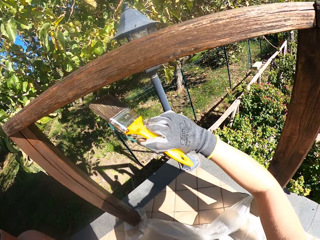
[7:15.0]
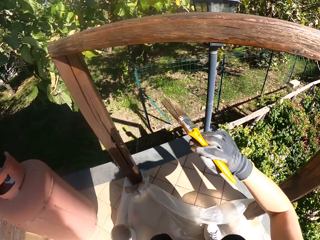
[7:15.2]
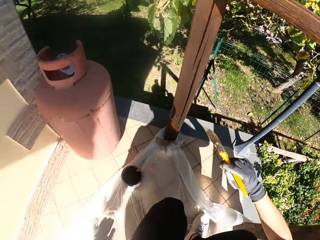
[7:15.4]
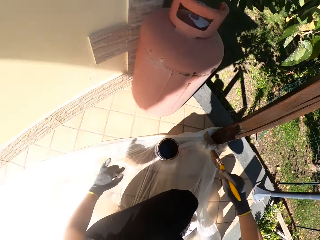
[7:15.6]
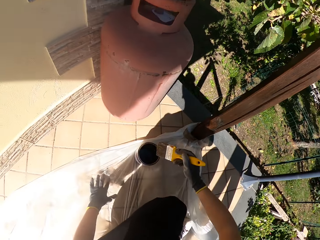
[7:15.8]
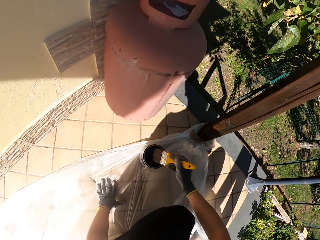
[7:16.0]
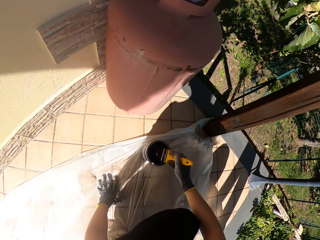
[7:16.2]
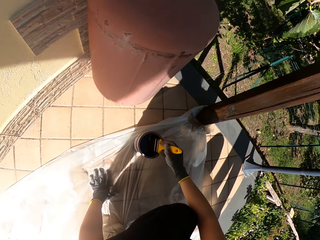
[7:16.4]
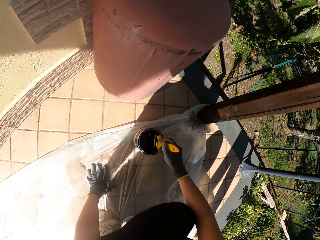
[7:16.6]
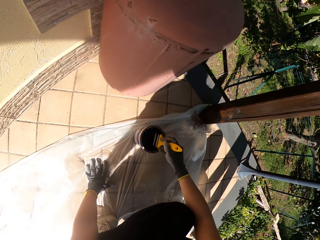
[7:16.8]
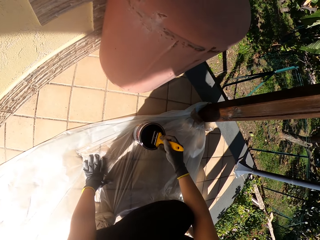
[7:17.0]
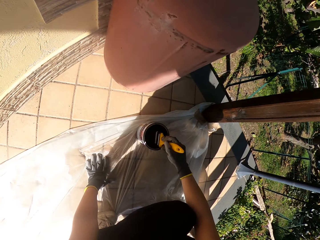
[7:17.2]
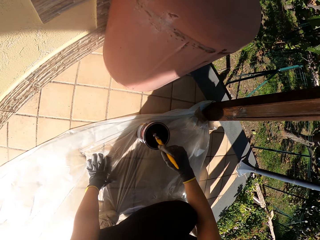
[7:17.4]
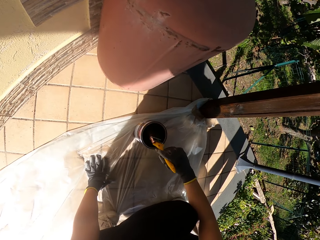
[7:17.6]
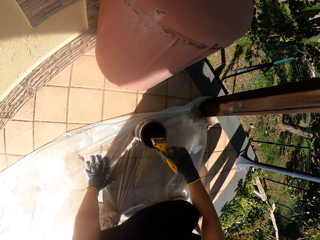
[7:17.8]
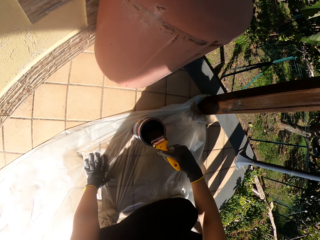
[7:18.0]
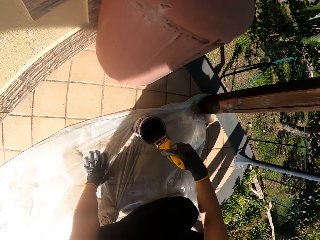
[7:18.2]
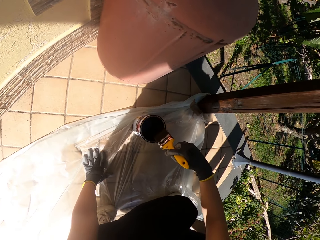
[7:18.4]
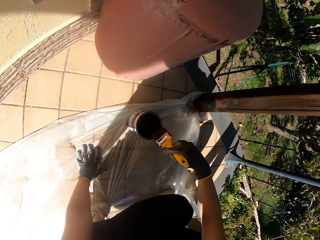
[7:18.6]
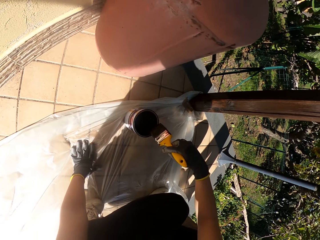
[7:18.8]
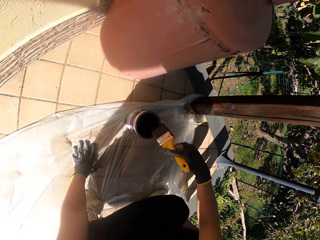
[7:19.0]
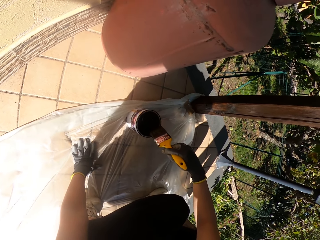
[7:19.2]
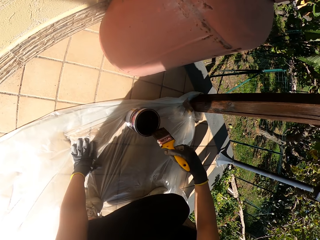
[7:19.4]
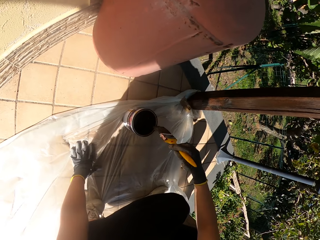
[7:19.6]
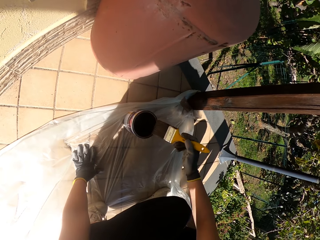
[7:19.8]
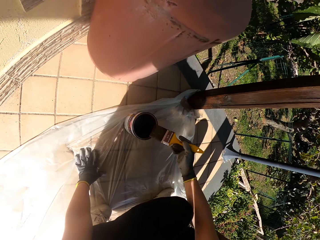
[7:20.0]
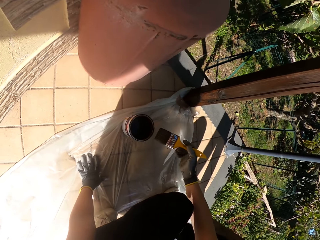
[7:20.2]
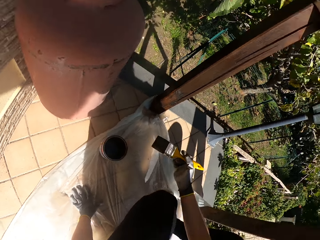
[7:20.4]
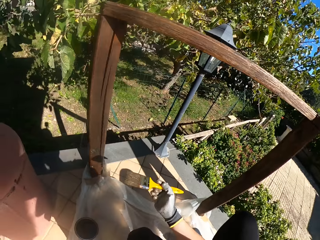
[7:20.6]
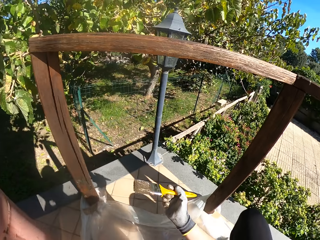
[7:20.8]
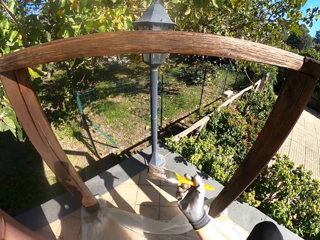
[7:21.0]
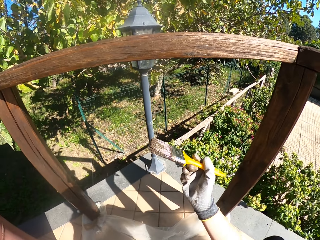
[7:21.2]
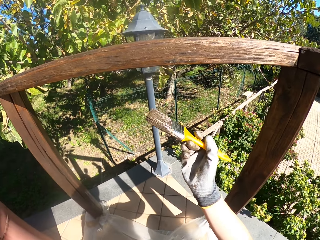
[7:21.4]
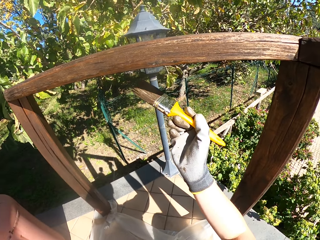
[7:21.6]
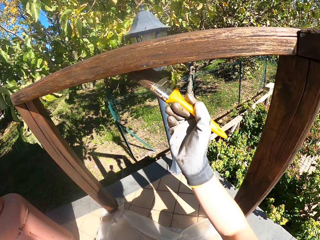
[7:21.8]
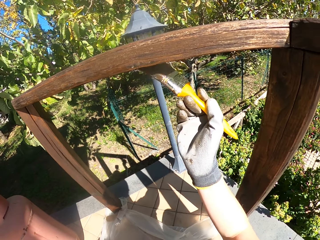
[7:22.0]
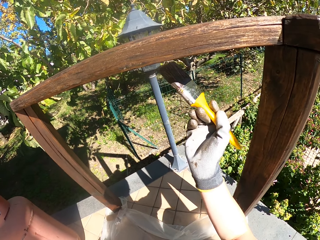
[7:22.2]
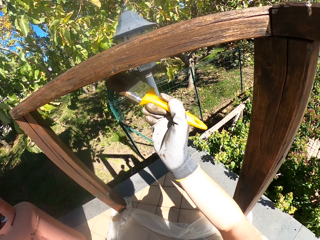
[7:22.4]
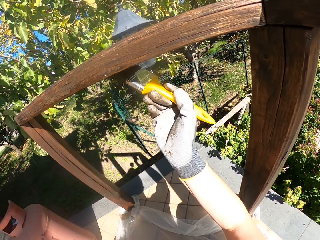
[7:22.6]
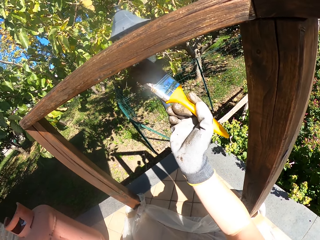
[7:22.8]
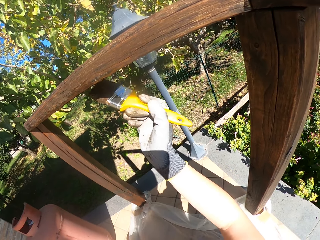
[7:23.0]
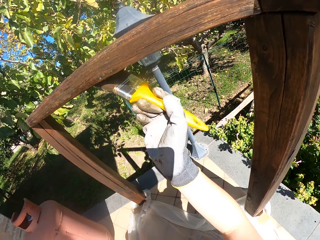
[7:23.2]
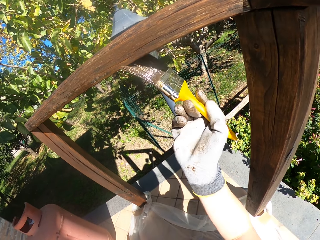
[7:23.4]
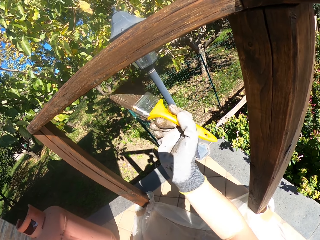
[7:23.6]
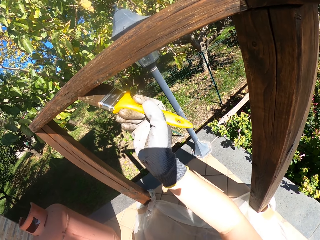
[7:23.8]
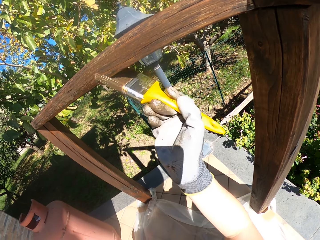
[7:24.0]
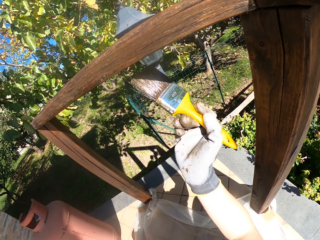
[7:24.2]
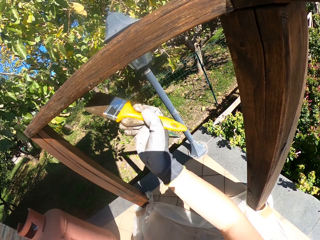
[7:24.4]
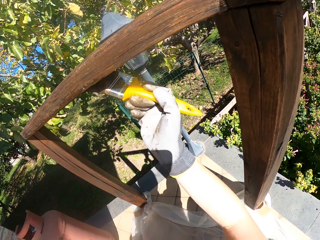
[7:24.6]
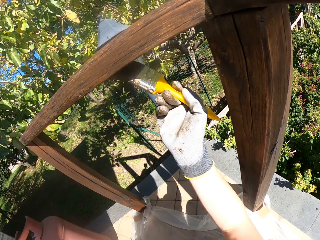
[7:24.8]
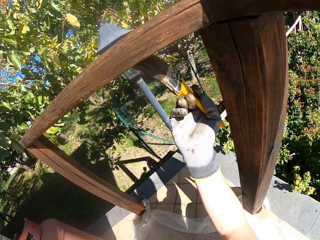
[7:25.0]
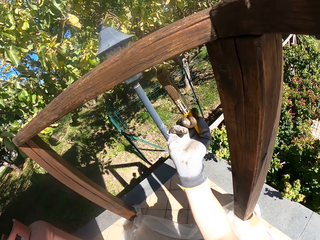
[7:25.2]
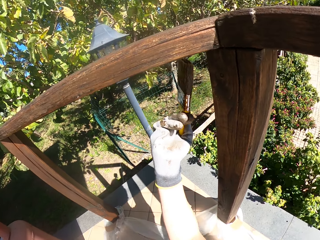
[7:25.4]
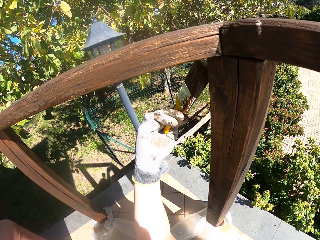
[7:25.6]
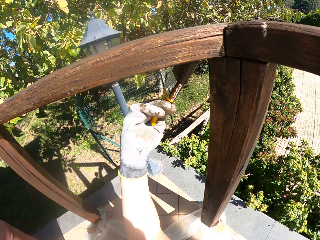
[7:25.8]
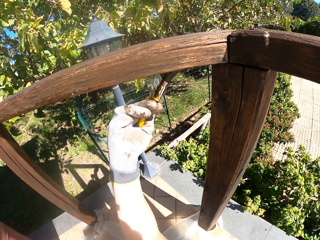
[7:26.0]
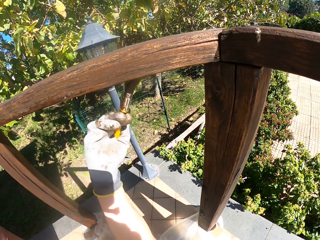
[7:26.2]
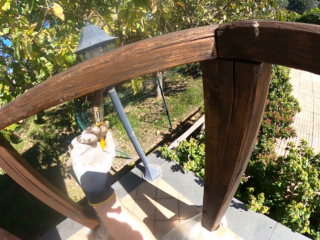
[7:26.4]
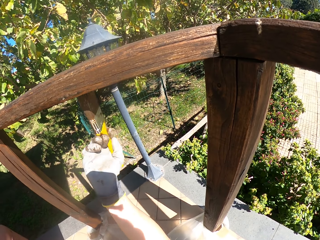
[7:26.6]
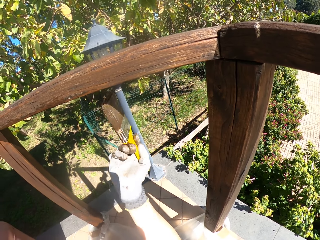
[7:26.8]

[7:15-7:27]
The camera wearer bends towards the paint. They dip the paint brush in the paint can. They wipe the paint brush on the edge of the paint can. They stand up from the paint. They paint the wooden railing with the paint brush.

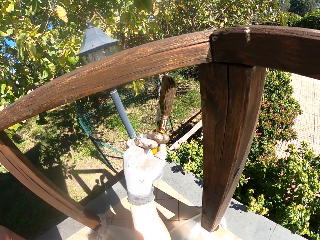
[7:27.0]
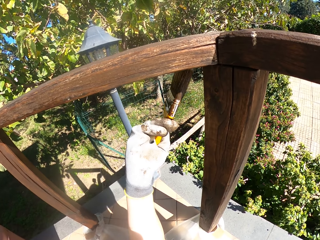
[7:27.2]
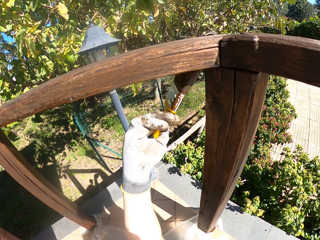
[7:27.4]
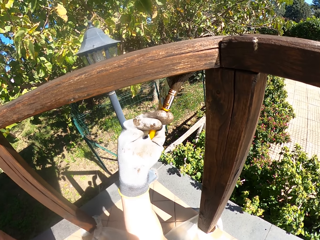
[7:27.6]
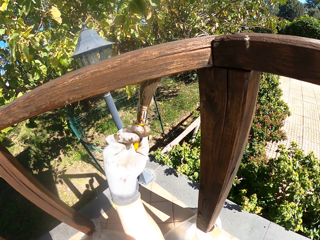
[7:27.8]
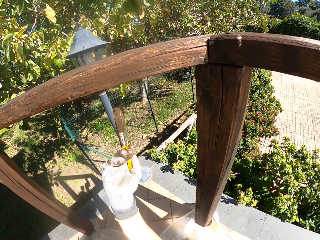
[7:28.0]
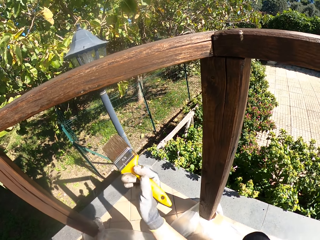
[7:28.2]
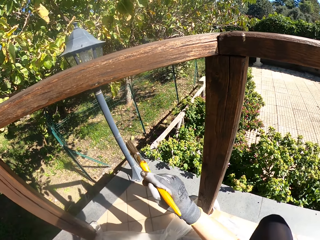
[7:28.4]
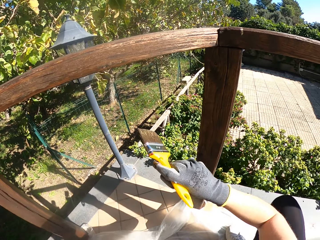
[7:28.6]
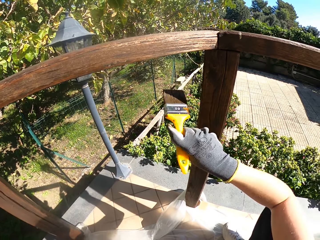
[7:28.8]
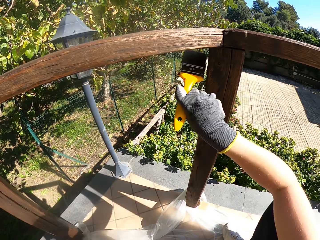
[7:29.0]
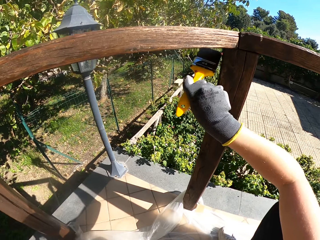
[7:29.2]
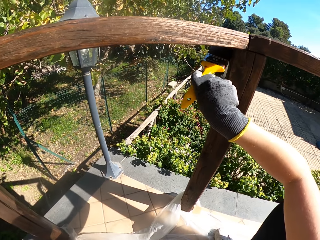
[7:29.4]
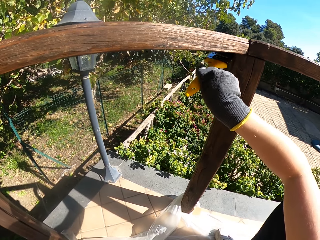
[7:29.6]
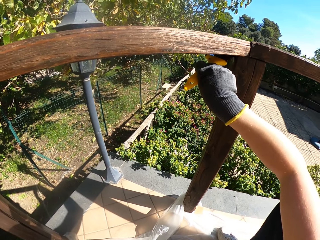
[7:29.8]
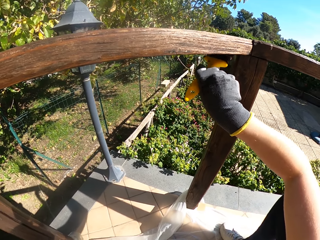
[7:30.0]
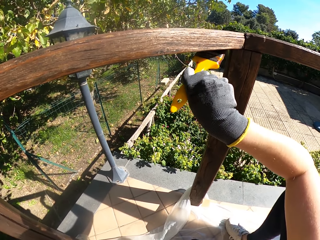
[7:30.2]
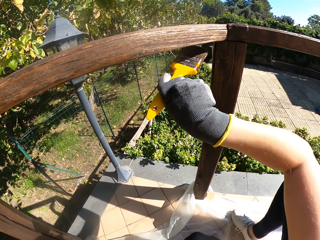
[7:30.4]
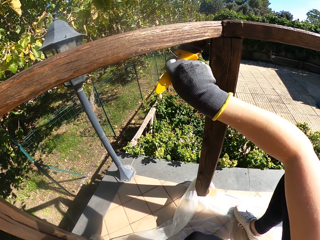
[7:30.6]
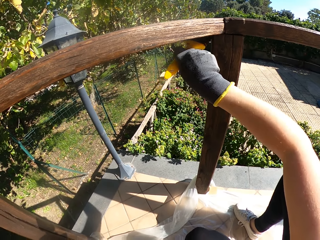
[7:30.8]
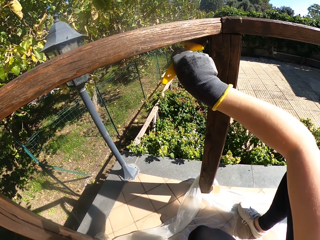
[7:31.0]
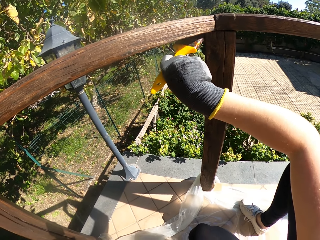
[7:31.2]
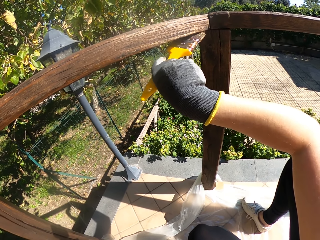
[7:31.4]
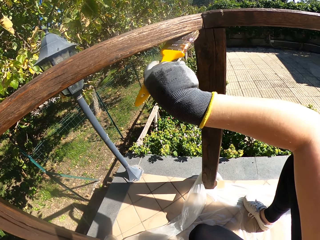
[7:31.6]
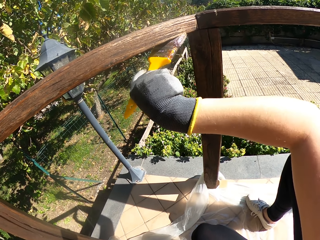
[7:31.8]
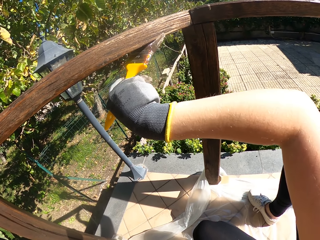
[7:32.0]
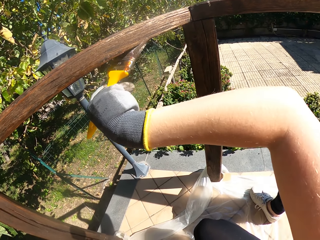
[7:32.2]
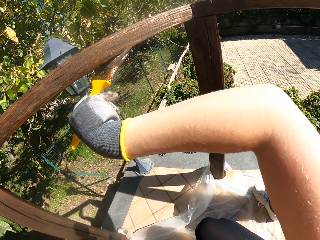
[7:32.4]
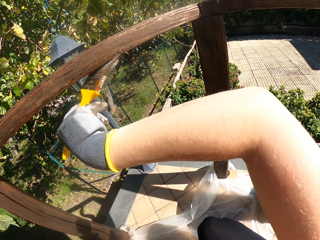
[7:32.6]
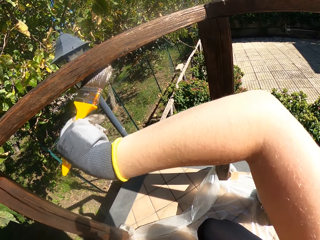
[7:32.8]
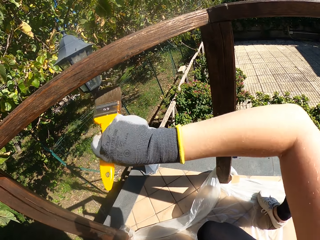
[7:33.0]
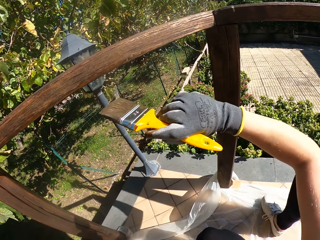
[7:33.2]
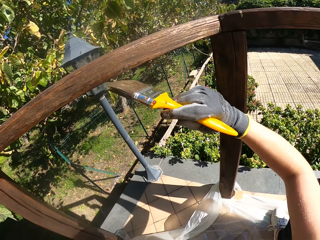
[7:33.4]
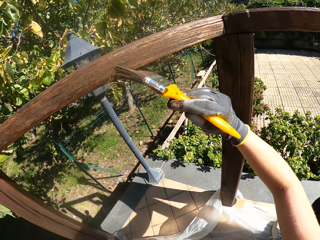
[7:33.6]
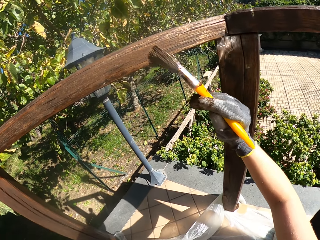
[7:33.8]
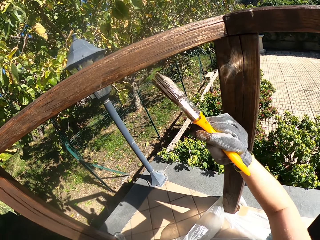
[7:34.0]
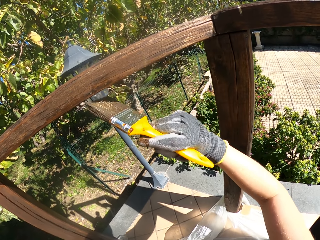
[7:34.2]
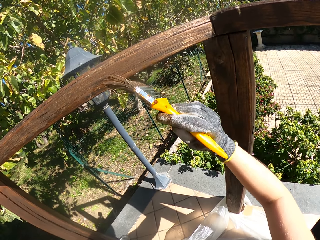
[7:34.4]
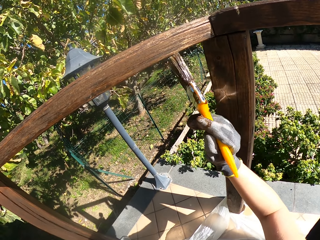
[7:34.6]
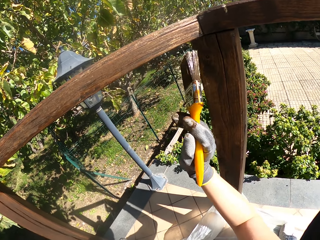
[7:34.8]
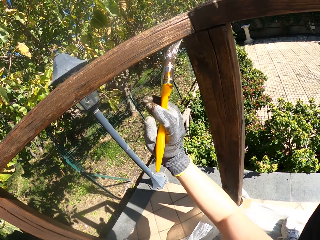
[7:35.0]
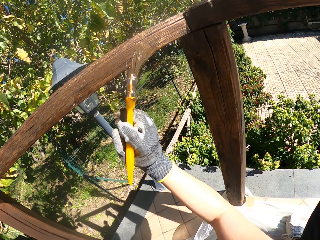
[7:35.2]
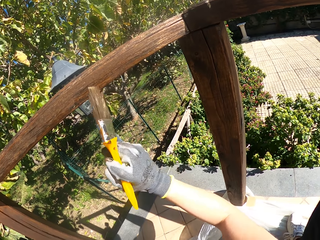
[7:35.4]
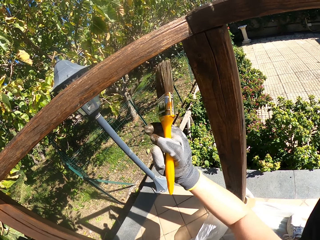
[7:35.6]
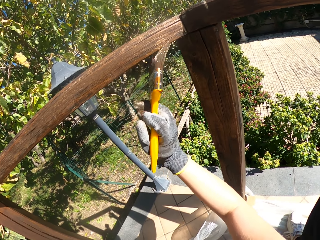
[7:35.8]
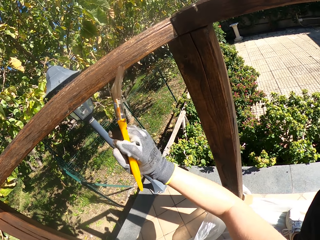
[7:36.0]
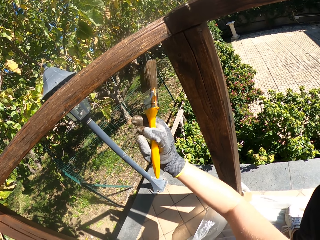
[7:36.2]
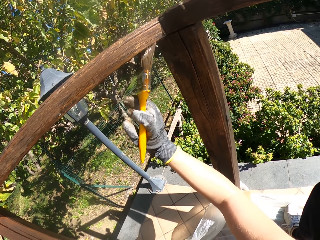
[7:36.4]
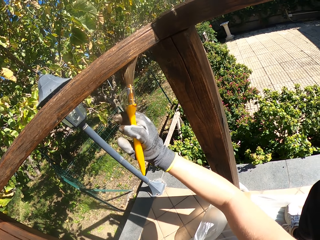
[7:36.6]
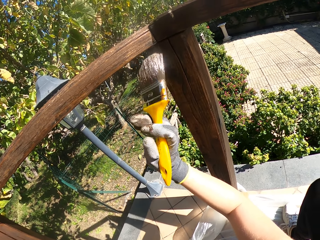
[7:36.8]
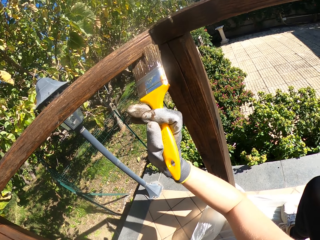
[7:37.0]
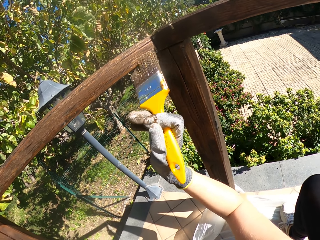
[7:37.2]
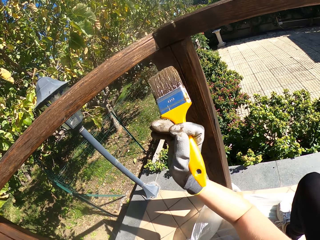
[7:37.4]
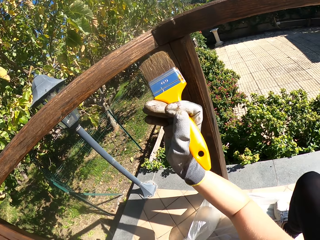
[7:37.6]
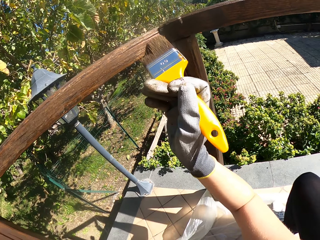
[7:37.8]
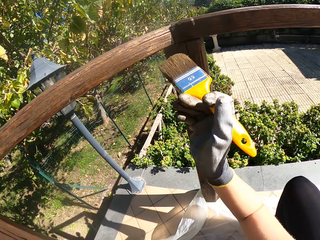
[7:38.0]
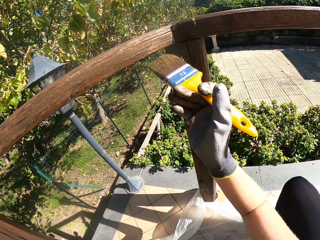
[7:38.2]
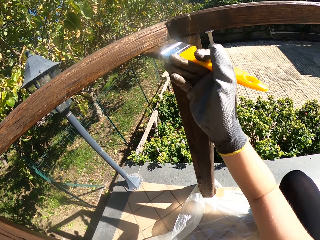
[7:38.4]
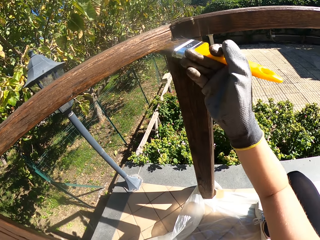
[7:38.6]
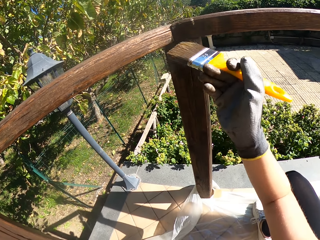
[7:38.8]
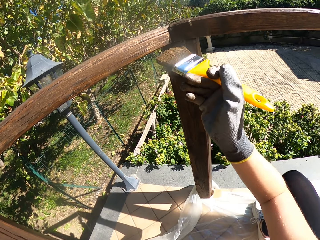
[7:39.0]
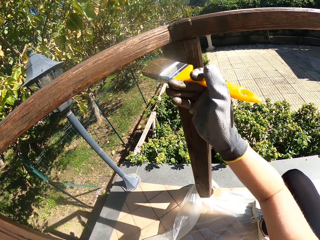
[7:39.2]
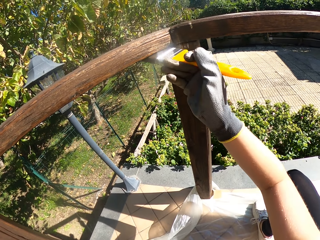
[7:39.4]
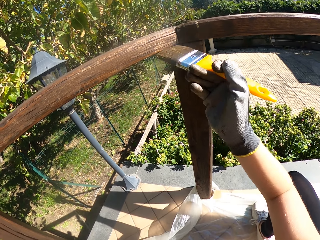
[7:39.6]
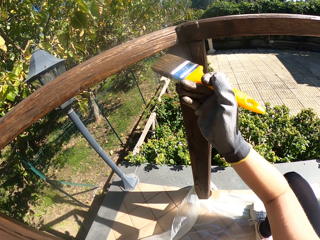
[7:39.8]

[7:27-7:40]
The camera wearer paints a bend on the crossbar. They paint the crossbar. They concentrate on a corner of the crossbar.
